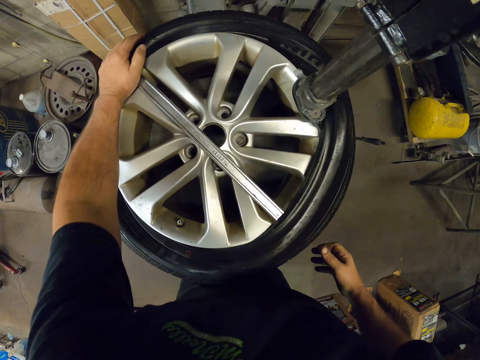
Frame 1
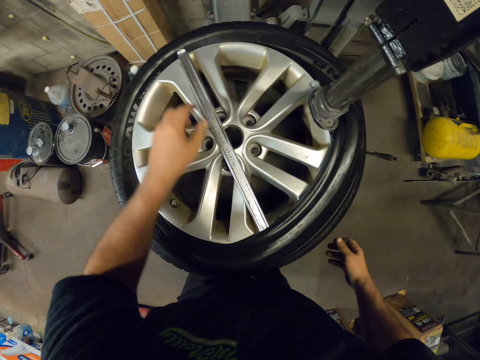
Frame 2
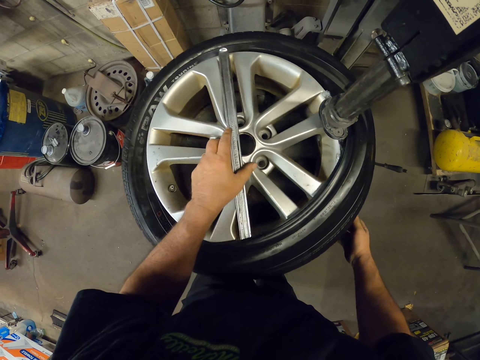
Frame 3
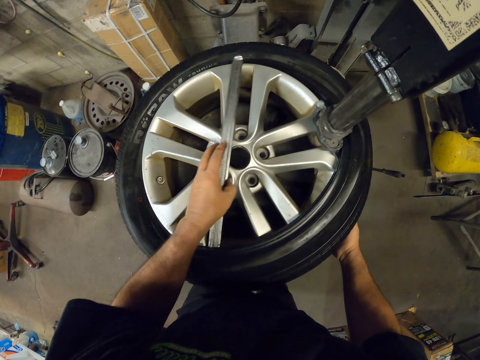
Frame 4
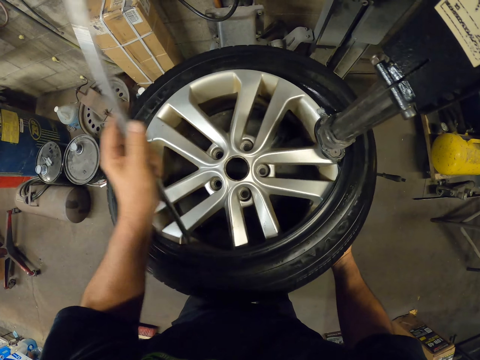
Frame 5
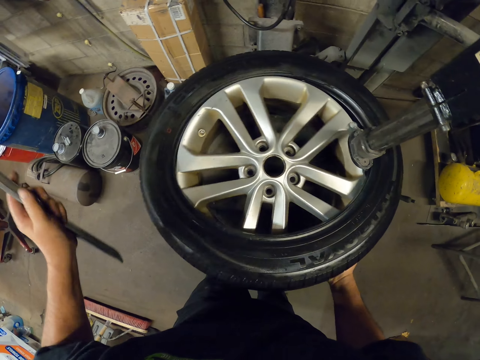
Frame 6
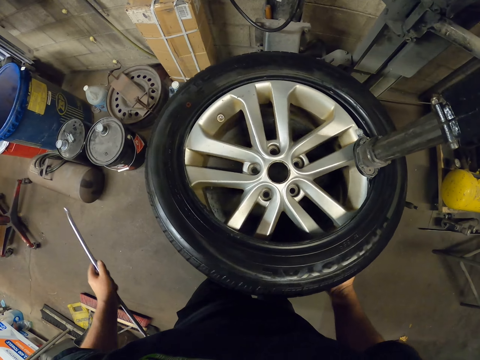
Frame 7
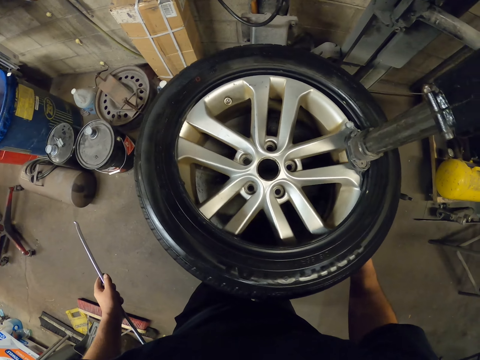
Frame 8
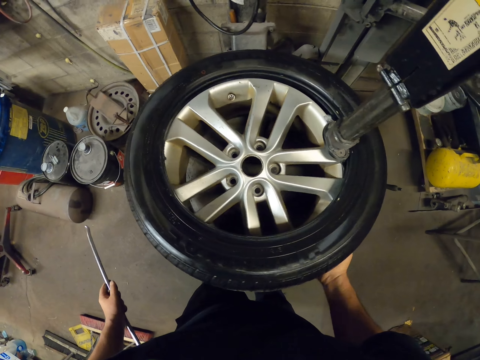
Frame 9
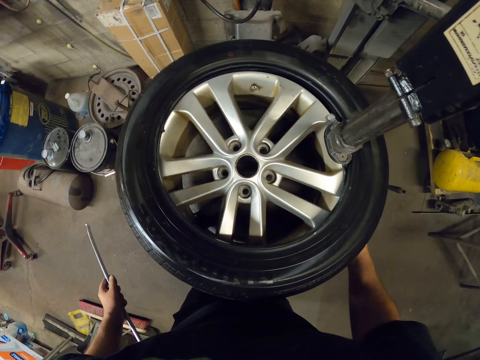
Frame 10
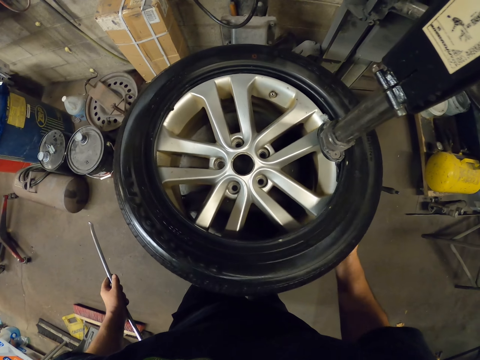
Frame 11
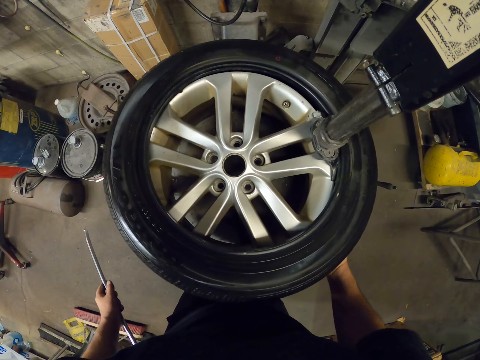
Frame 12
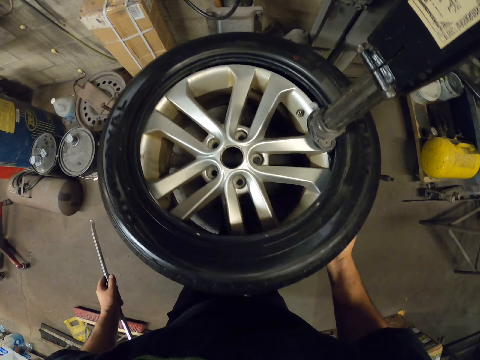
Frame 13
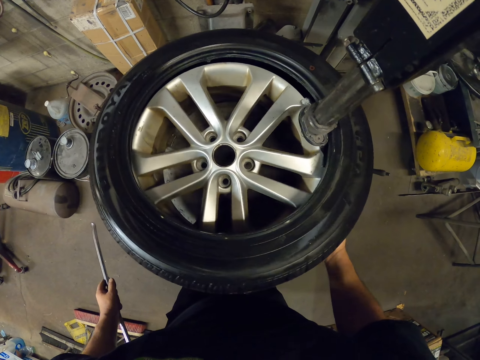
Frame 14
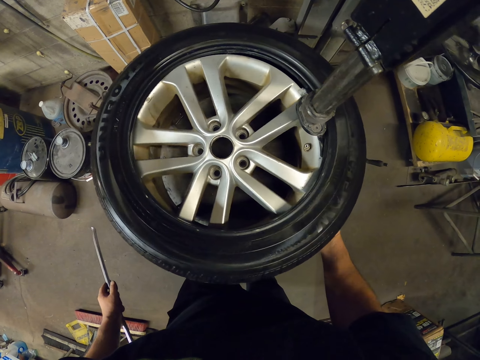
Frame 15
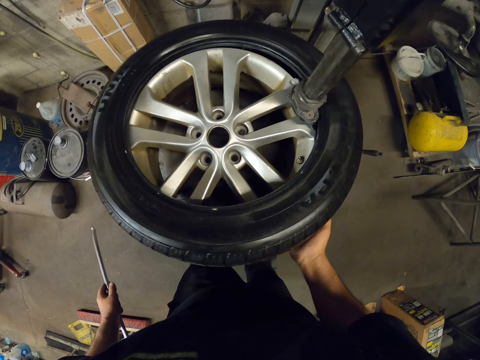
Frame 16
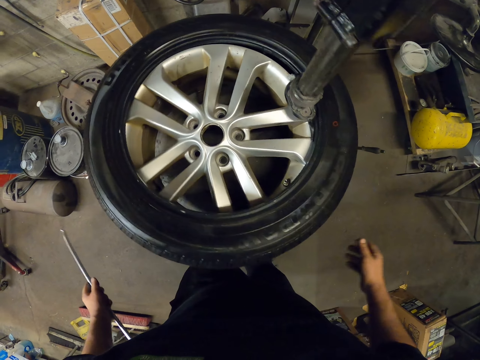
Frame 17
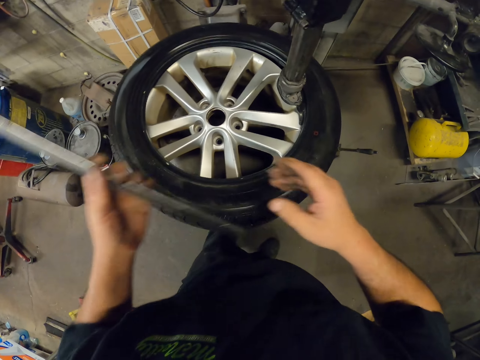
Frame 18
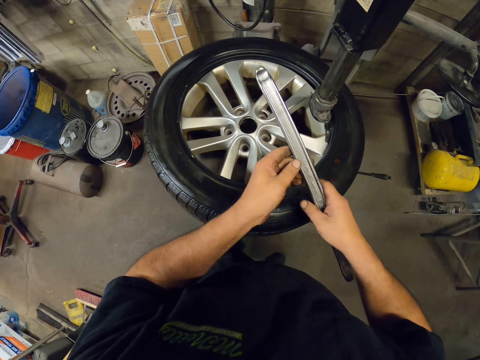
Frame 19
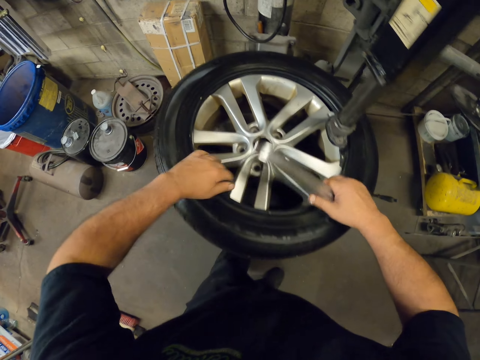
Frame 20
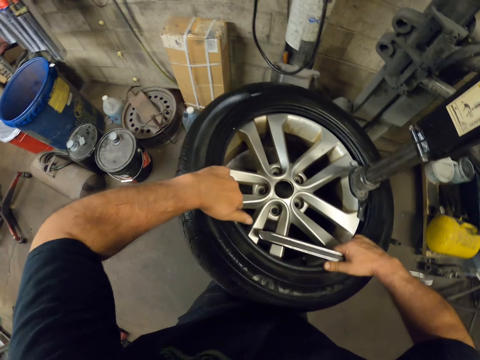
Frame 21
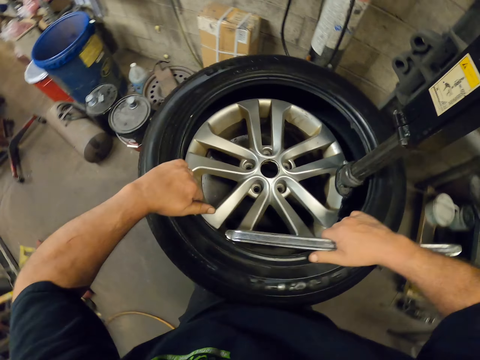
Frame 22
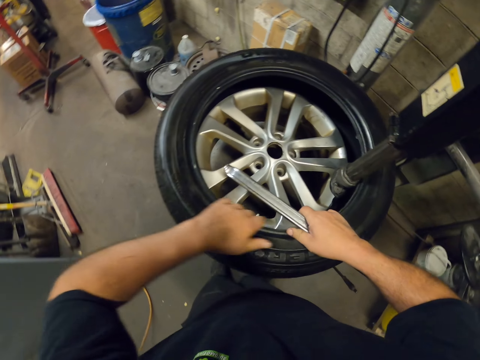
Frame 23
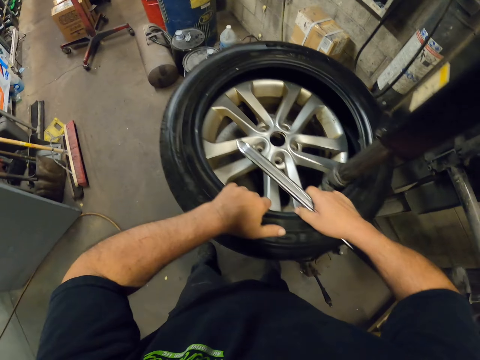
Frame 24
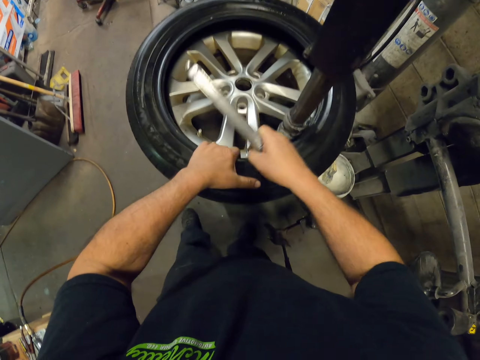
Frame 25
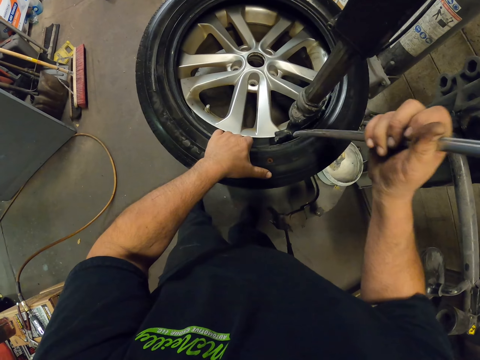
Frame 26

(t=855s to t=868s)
The camera wearer moves the tire around. They lift out the tool. They separate the rim and the tire. They hold the tool on the other hand. They lift the tire up.

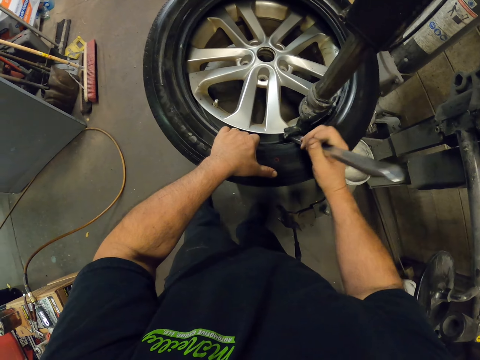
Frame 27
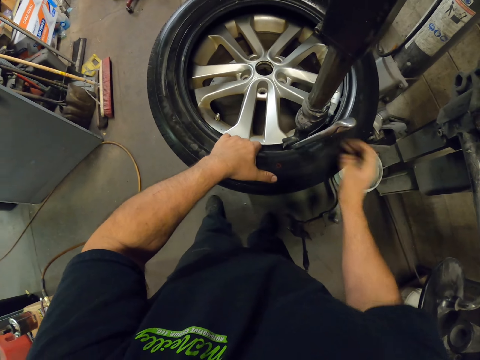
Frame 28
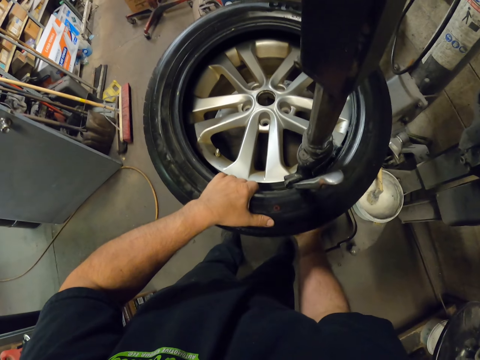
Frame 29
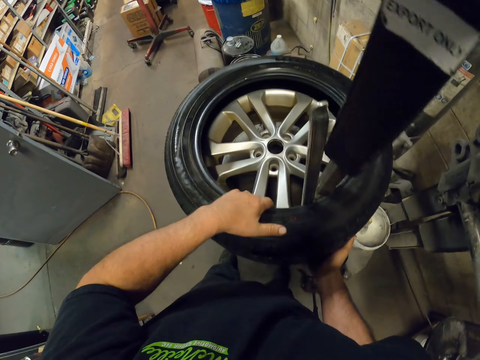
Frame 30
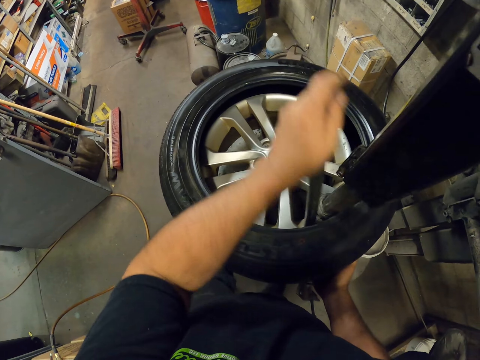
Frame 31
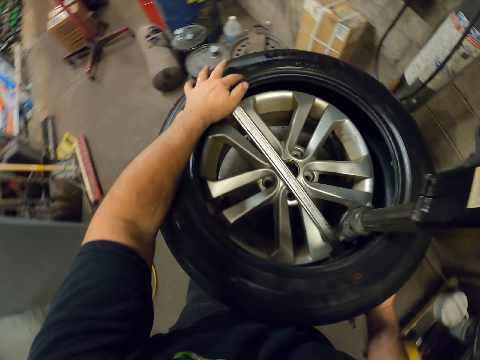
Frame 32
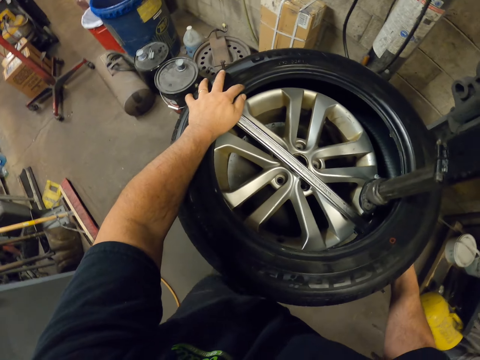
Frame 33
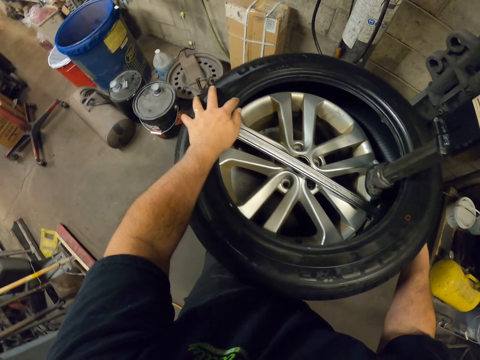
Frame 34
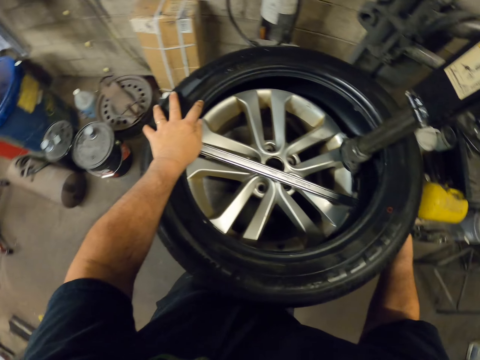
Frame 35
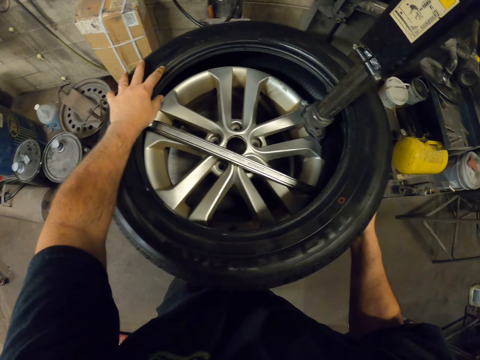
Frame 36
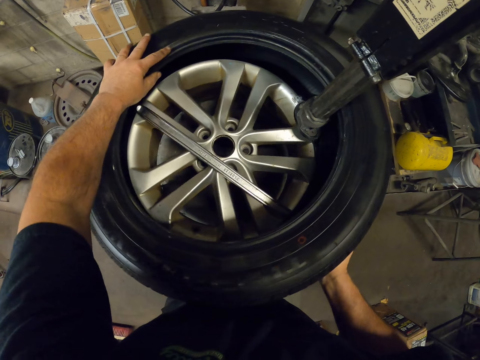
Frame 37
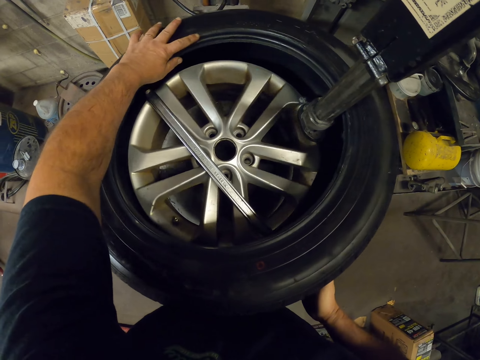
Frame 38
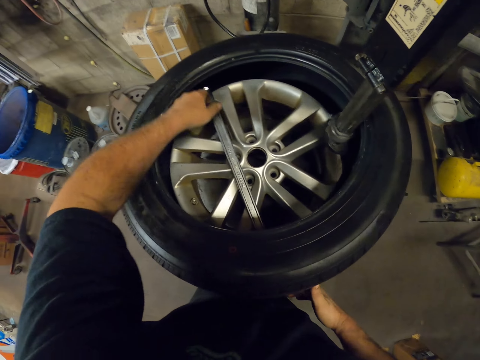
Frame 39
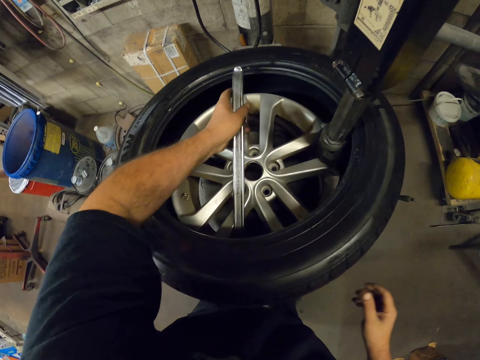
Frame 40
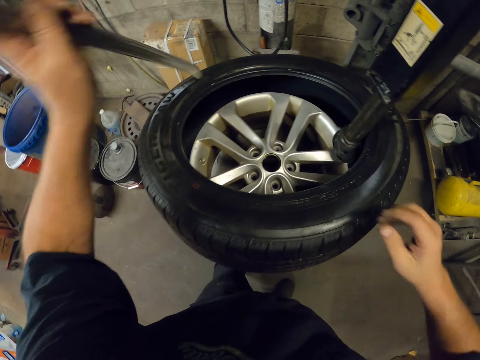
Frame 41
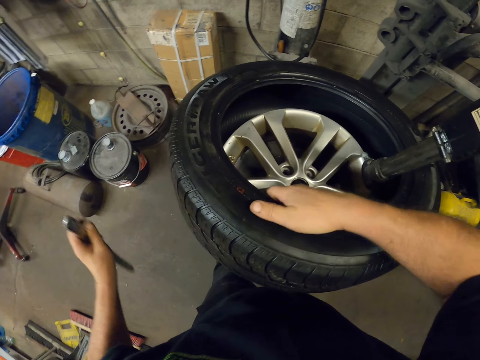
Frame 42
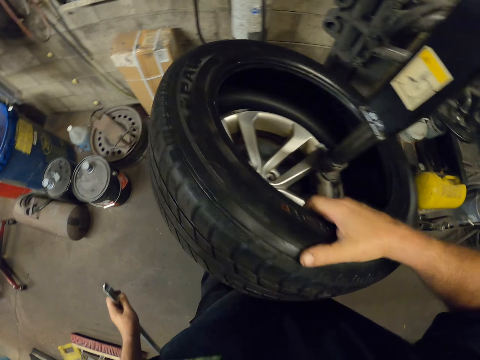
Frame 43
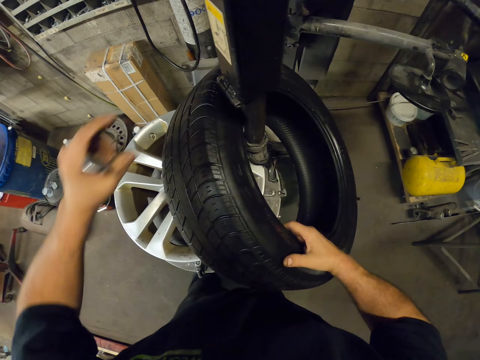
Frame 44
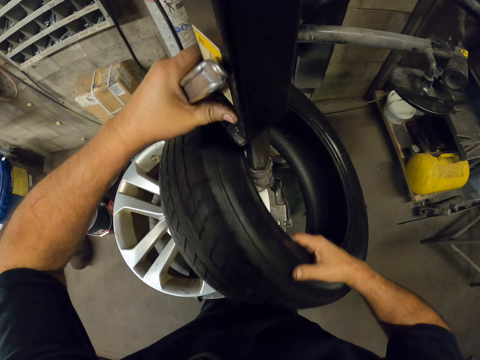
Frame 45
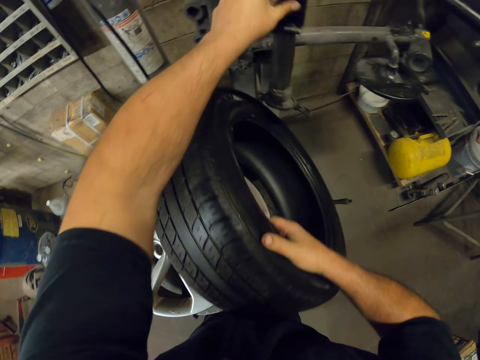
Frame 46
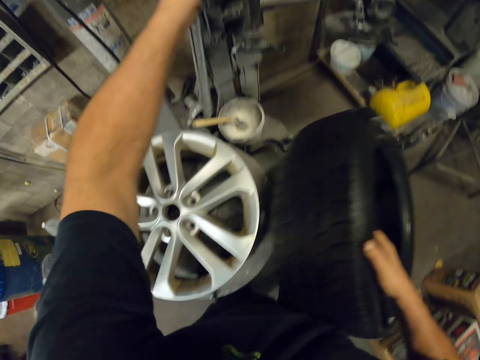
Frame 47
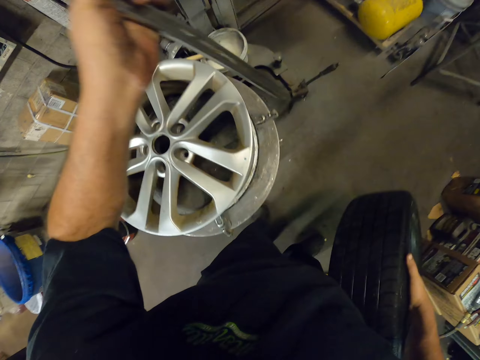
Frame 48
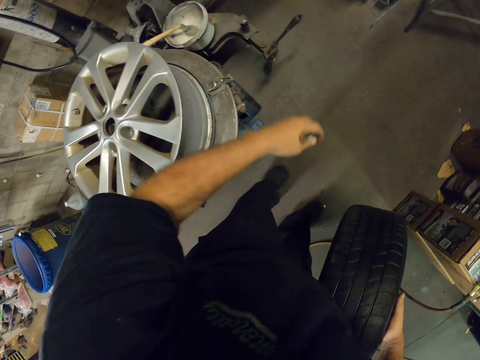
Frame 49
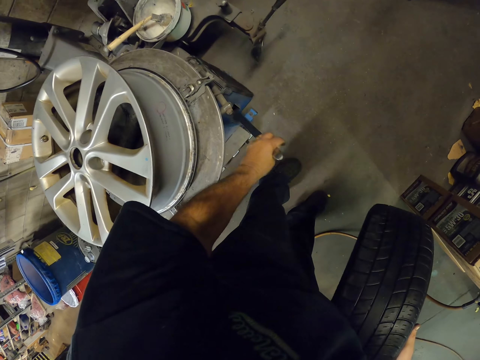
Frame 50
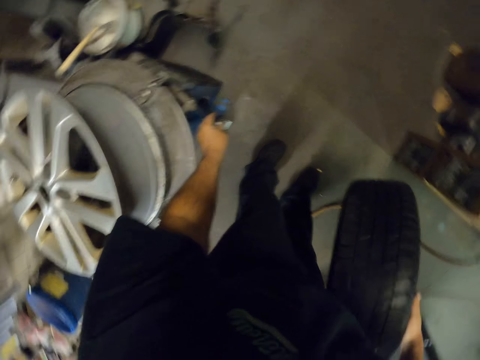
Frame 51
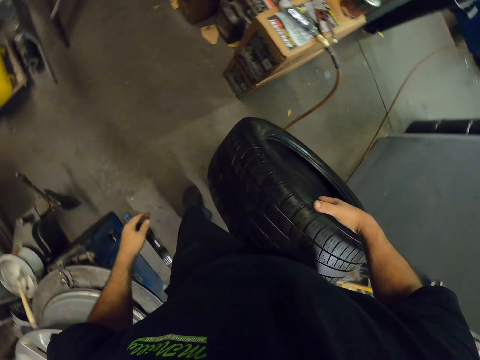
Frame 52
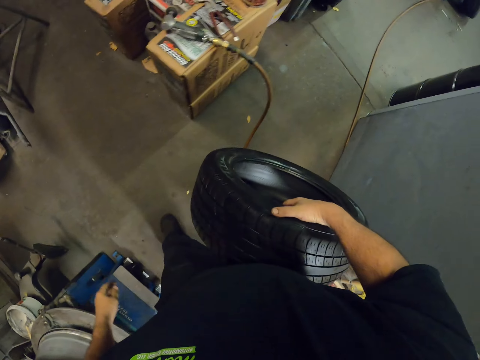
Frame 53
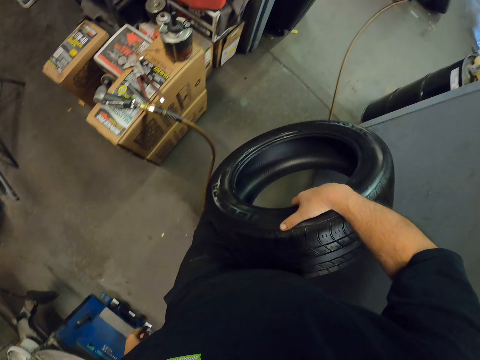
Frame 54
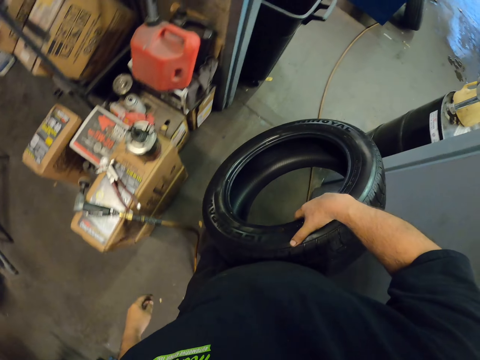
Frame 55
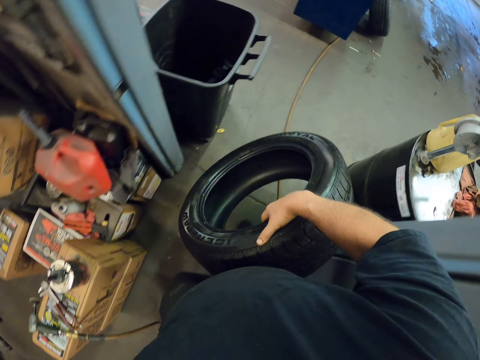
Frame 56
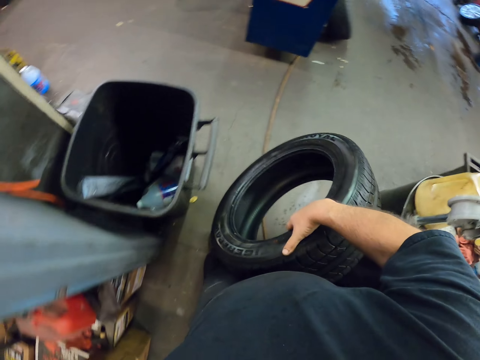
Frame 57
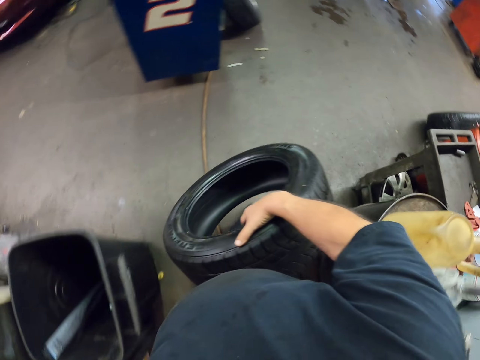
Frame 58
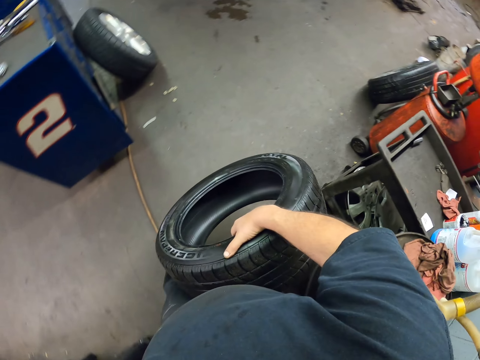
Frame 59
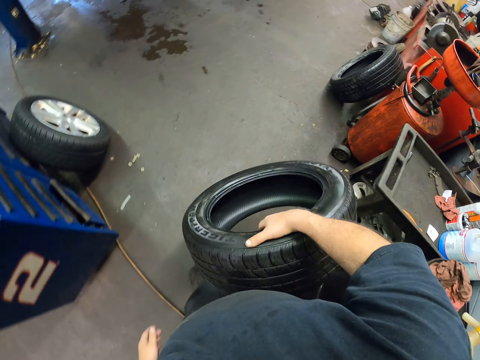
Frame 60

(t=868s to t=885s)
The camera wearer puts the tool on the tire. They lift up the tire. They bend down the tool. They move the tire around. They lift up the tool. They pull out the tire from the rim. They lift up the tire. They move the machine aside. They lift the tire down. They put the crowbar tire lever down. They walk out of the office with the tire.
